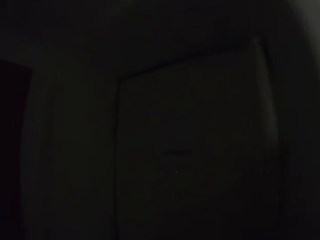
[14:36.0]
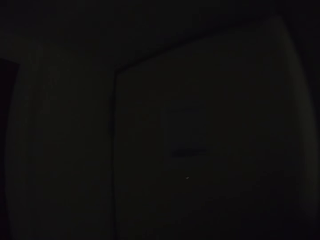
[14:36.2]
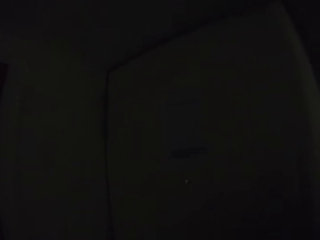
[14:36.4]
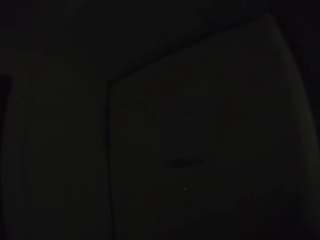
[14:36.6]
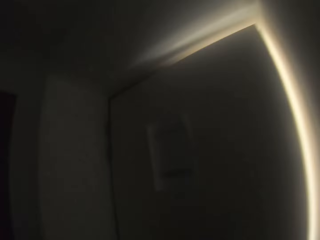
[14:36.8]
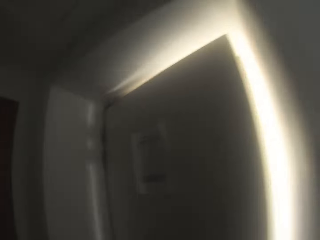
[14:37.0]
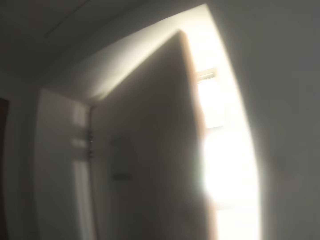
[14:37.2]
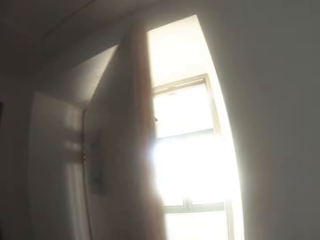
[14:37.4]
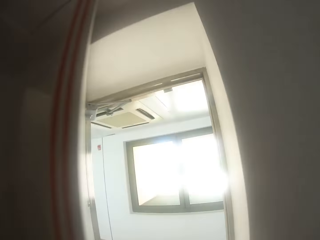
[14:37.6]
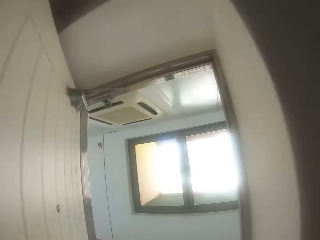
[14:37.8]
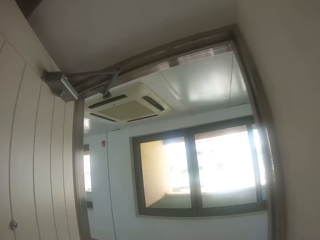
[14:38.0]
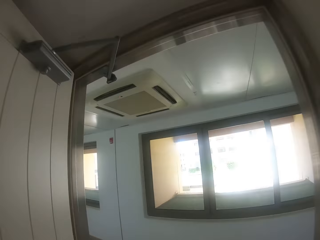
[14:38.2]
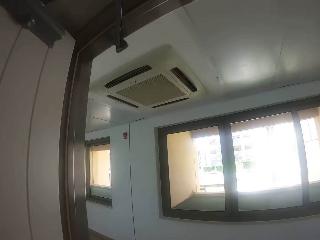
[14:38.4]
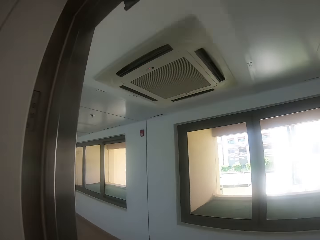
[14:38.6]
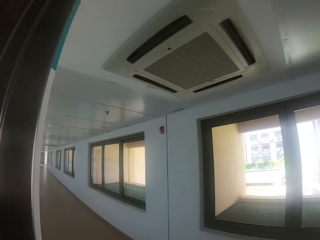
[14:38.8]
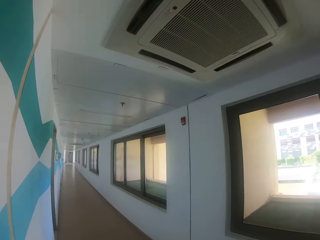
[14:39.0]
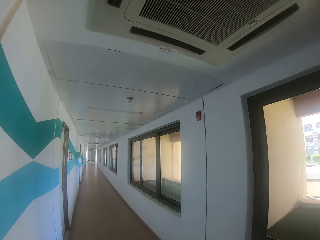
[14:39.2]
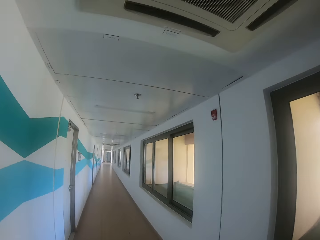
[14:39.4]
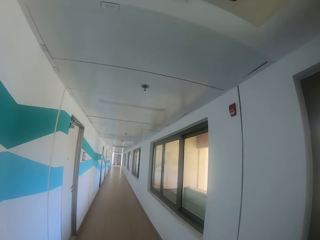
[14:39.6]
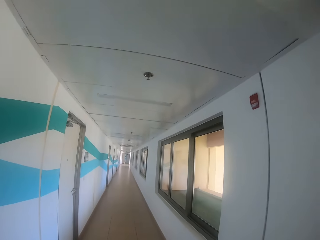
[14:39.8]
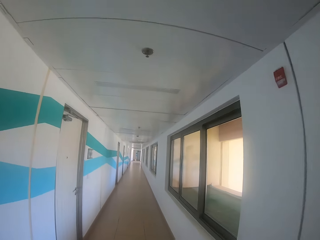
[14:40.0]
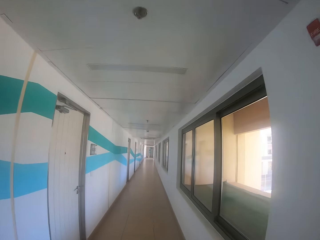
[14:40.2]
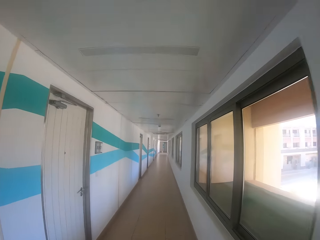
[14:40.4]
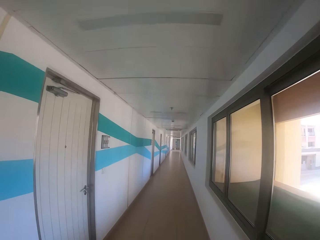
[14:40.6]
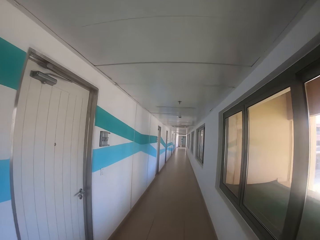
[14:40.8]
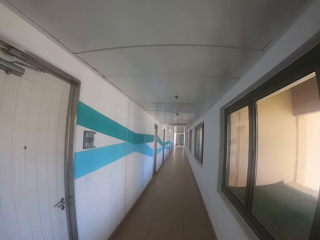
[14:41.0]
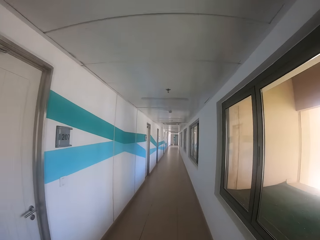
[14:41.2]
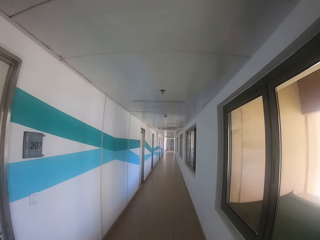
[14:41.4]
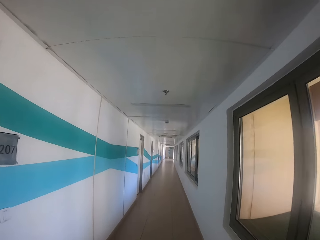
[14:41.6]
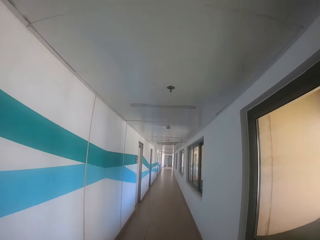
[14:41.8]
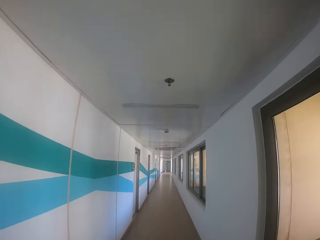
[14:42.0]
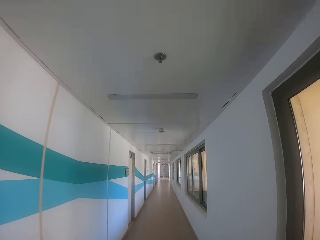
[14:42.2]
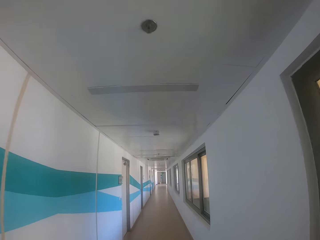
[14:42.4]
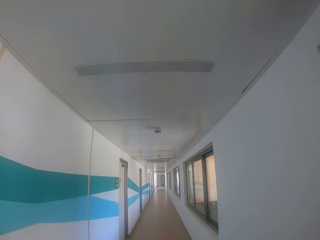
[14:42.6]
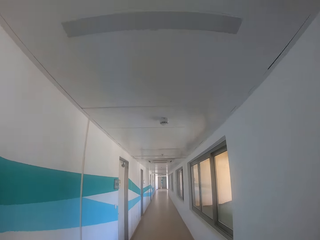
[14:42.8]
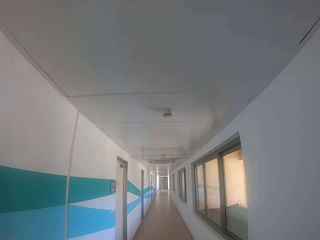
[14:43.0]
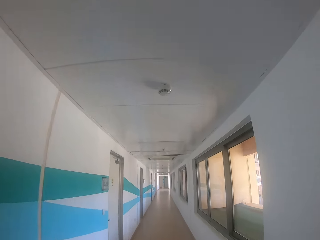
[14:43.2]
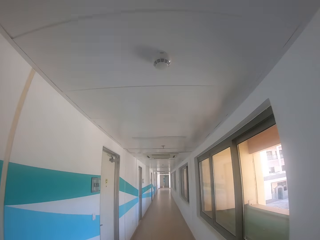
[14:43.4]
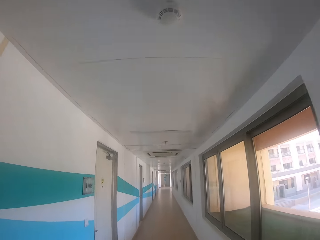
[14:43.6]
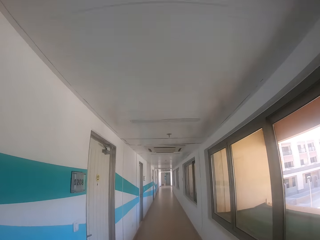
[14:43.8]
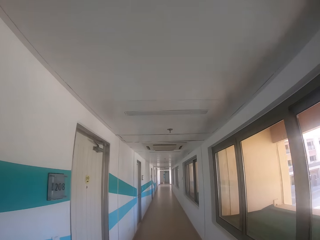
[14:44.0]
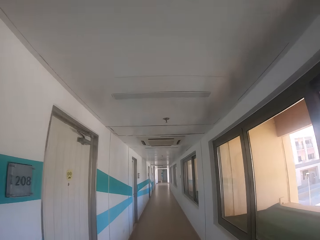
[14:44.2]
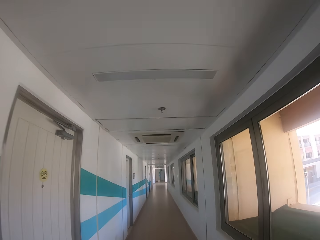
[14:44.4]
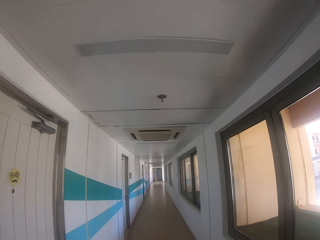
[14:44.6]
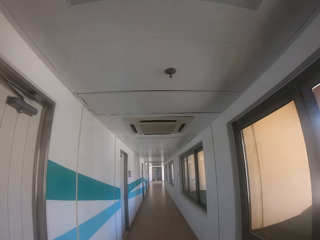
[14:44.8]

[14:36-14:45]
The camera wearer opens a door. They enter into another room. They walk away. They walk round the corridor room.

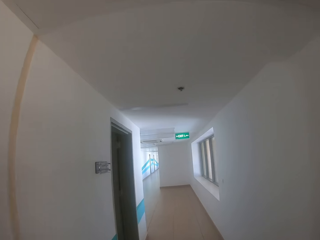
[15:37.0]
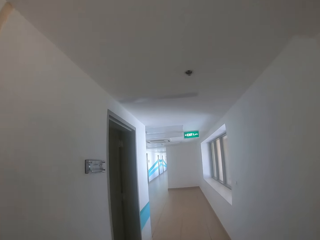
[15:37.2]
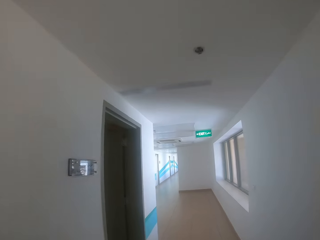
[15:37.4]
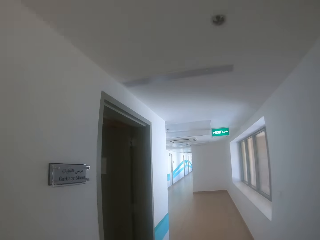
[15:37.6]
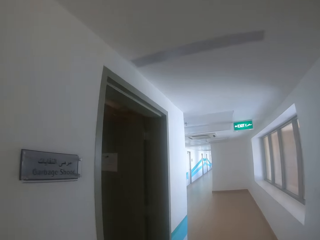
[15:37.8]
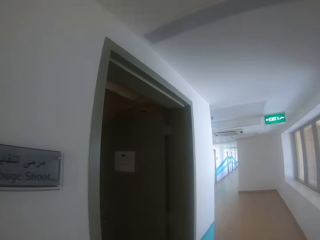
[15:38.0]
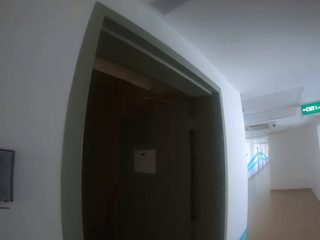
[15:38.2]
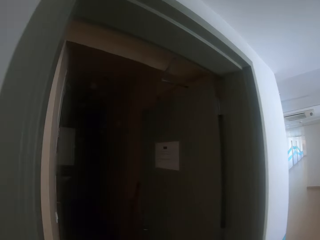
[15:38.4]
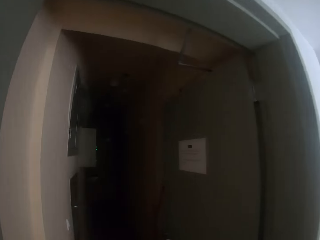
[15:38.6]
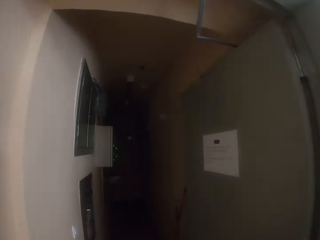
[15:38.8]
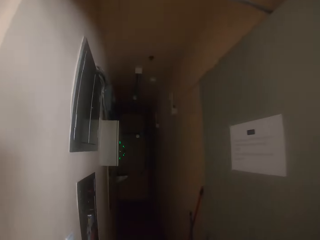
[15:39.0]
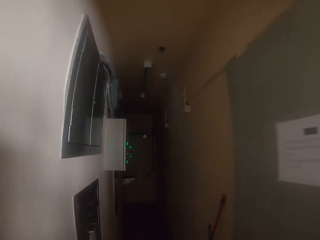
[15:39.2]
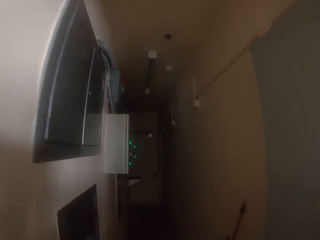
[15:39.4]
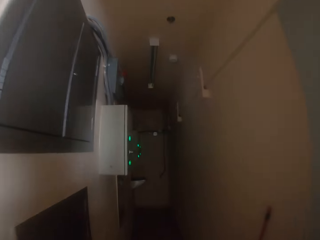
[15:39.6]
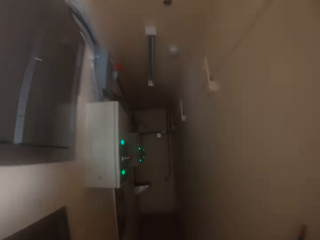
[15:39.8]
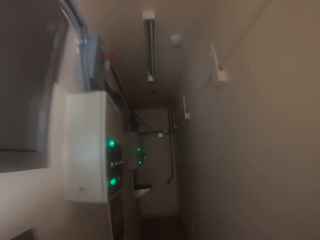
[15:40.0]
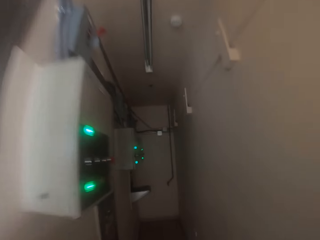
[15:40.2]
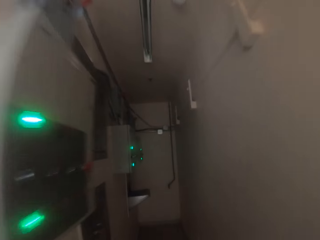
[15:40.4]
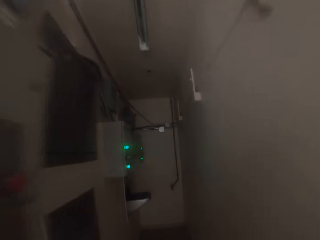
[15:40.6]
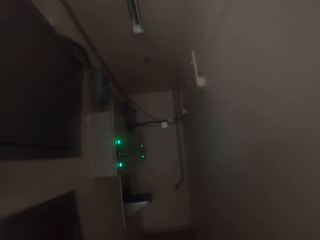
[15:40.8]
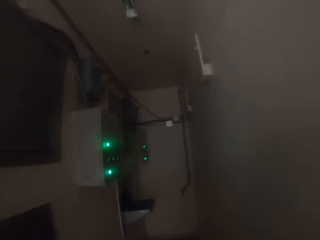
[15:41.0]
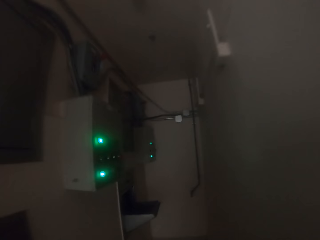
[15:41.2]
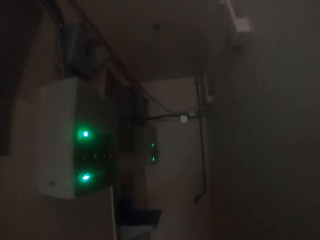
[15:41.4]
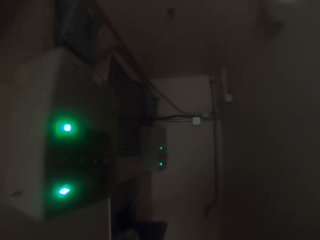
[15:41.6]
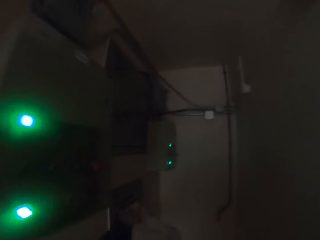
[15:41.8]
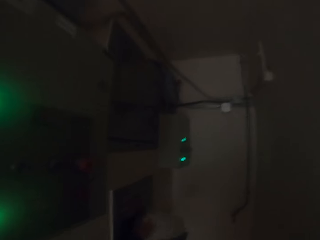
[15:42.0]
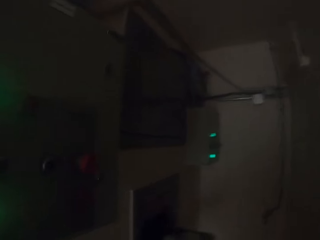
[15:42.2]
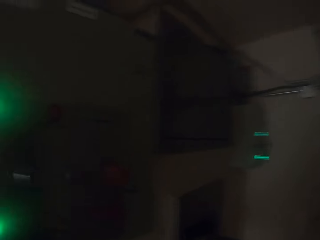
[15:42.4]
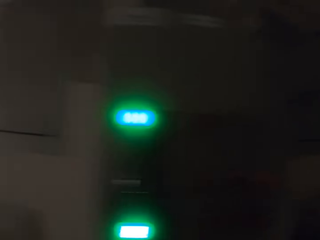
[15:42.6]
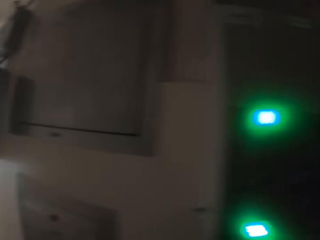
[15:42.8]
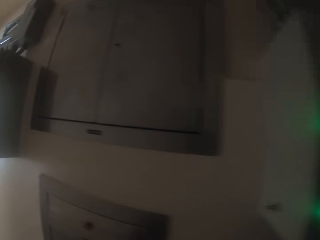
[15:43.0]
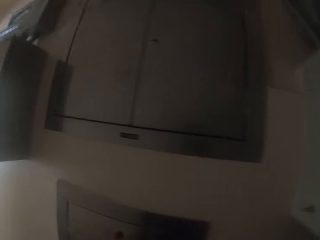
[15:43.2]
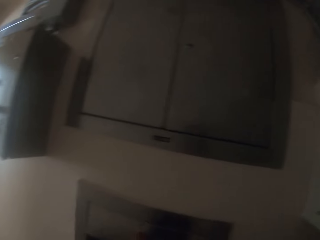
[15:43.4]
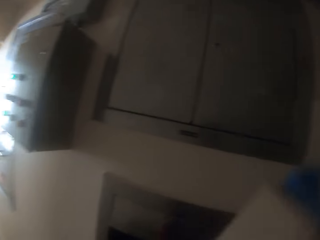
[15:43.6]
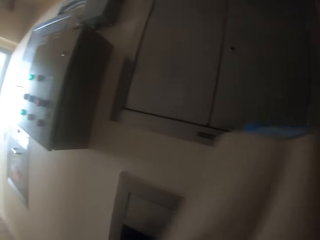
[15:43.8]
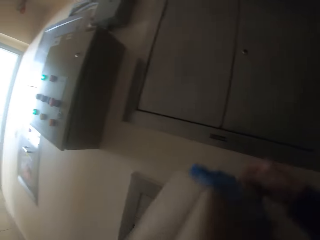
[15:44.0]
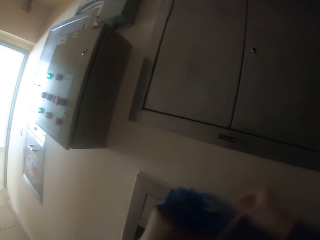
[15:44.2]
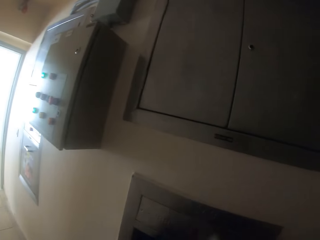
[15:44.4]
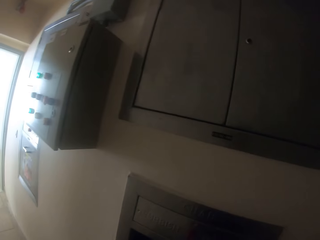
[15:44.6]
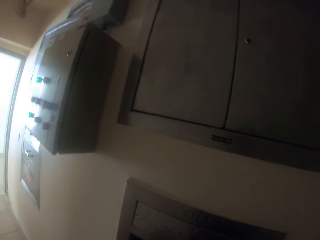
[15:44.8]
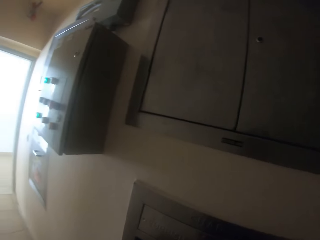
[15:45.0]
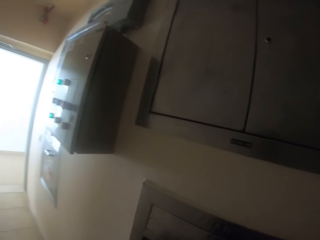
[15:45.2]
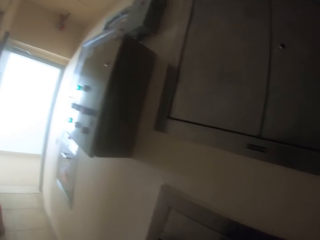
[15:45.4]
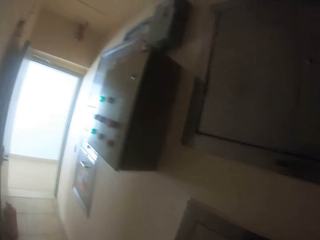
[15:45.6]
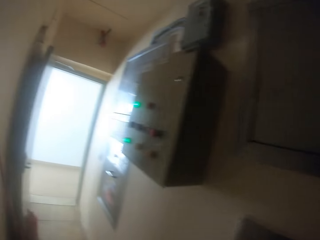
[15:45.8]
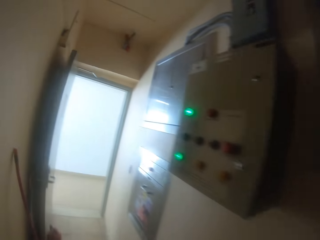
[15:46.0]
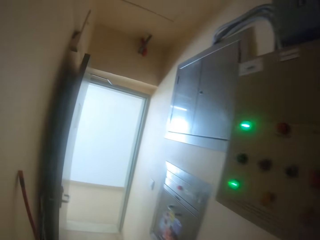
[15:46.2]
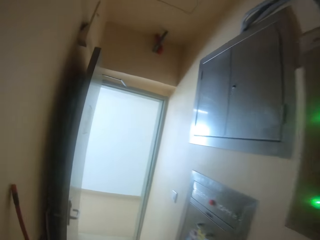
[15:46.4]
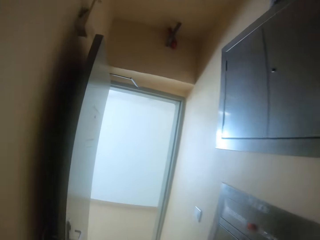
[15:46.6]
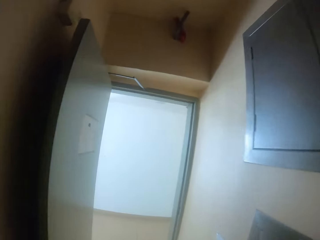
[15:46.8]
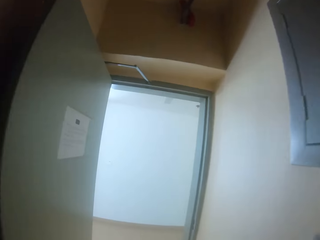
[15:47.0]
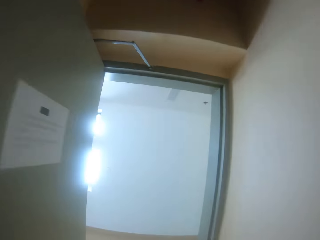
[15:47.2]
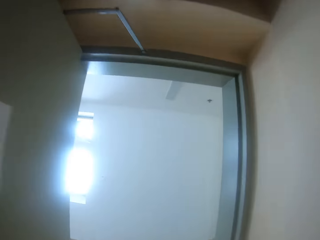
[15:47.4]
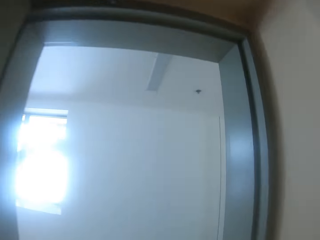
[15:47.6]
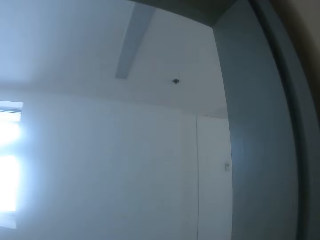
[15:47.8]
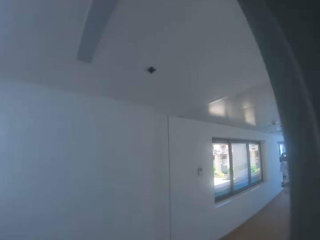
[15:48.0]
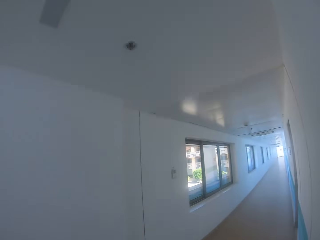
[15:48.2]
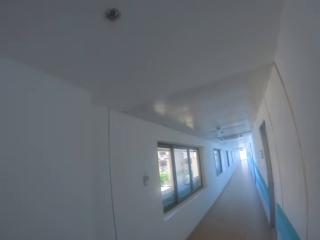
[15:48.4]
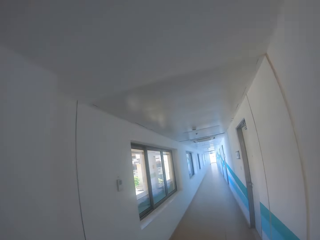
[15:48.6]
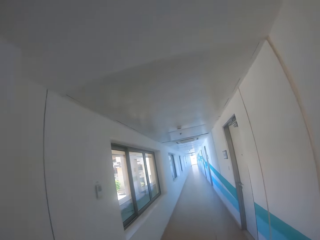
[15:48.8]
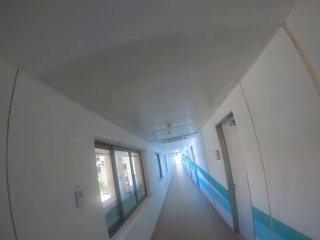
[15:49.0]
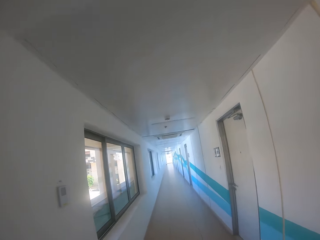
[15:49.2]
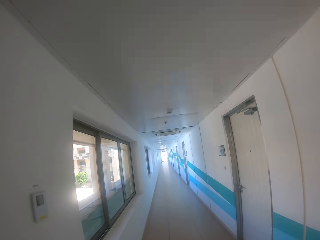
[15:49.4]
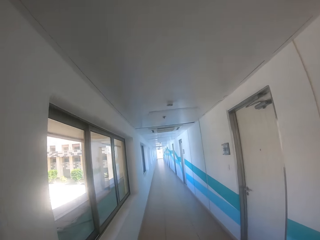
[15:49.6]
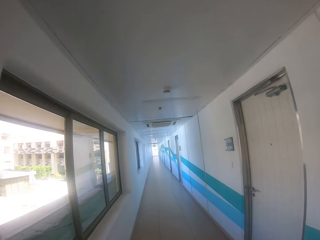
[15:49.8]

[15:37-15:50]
The camera wearer enters into another room. They hold something. They drop the paper bag. They walk outside the room. They walk round the corridor room.
